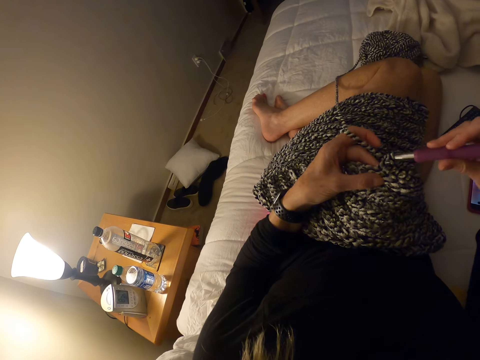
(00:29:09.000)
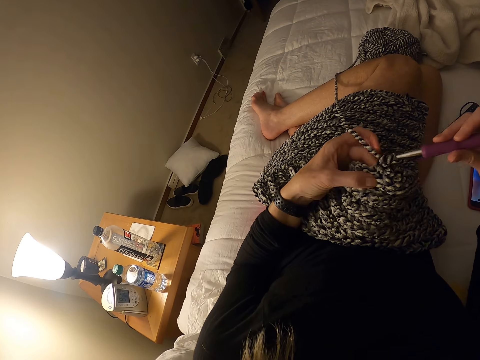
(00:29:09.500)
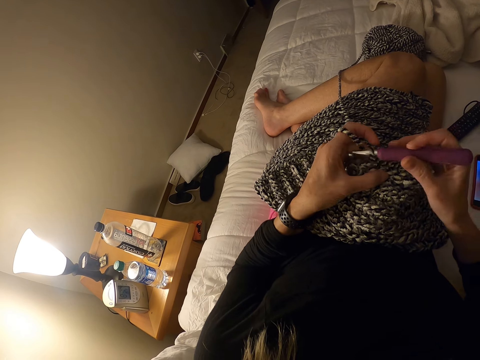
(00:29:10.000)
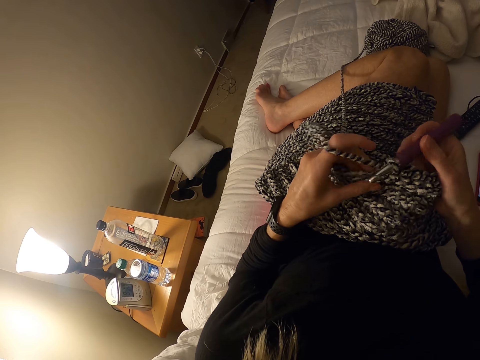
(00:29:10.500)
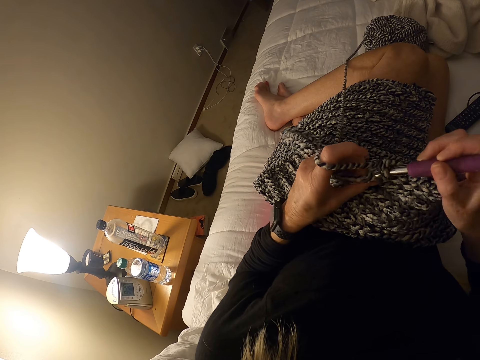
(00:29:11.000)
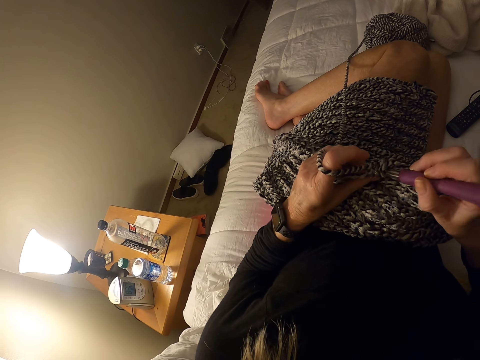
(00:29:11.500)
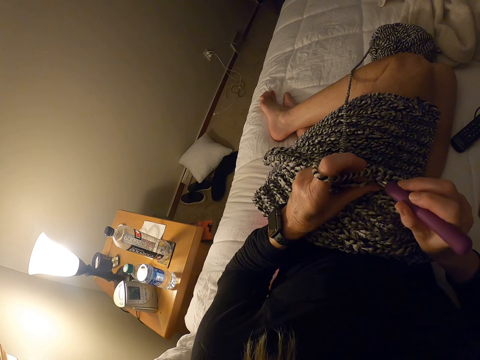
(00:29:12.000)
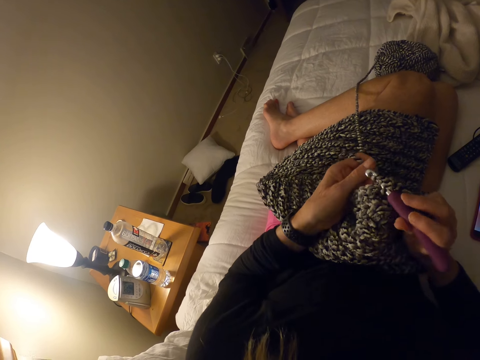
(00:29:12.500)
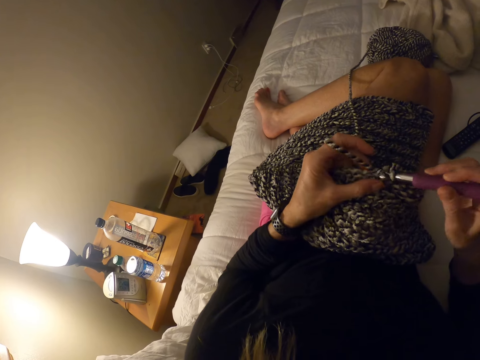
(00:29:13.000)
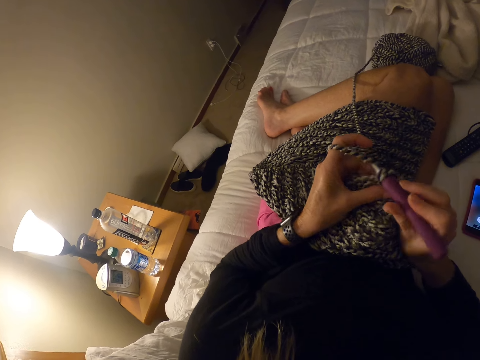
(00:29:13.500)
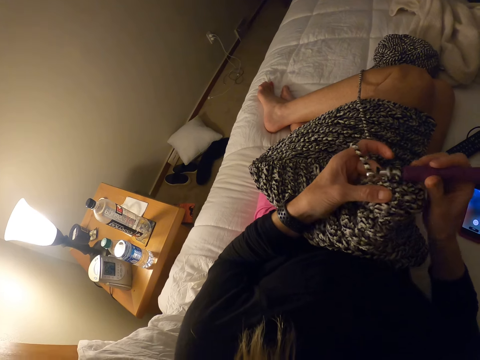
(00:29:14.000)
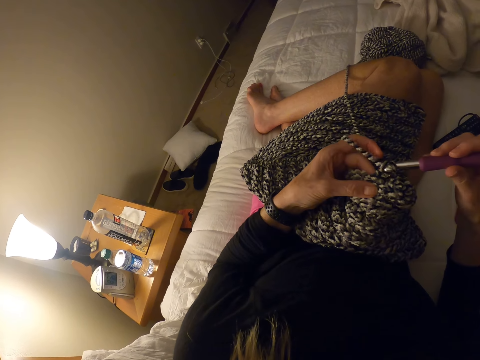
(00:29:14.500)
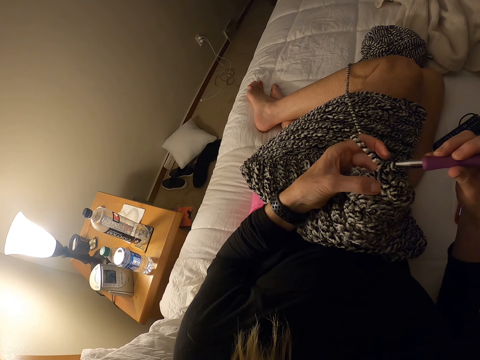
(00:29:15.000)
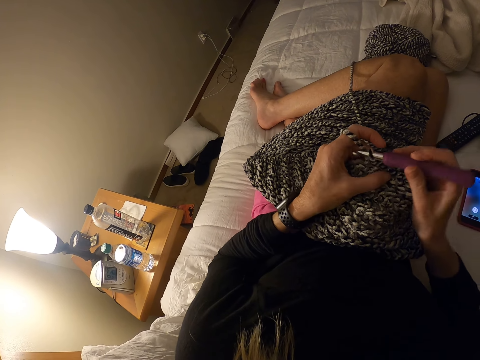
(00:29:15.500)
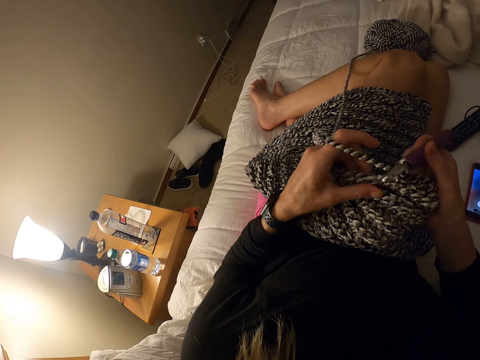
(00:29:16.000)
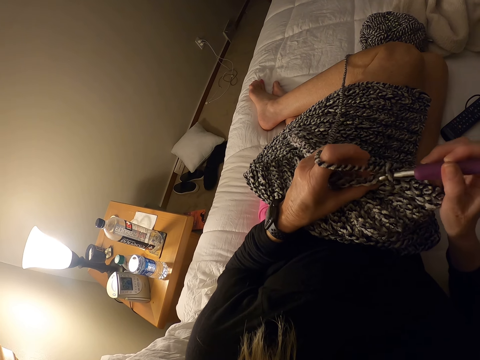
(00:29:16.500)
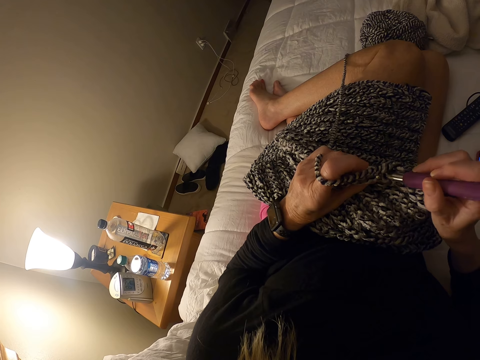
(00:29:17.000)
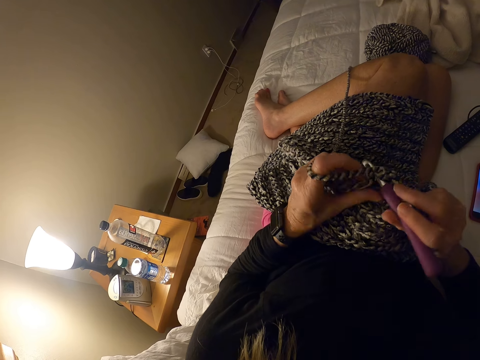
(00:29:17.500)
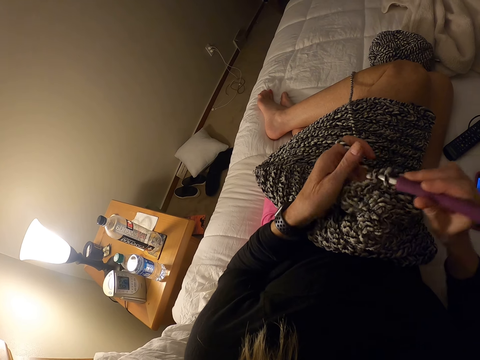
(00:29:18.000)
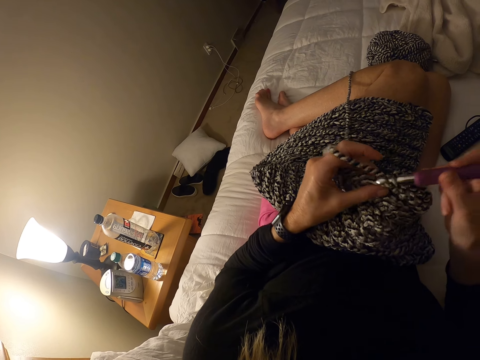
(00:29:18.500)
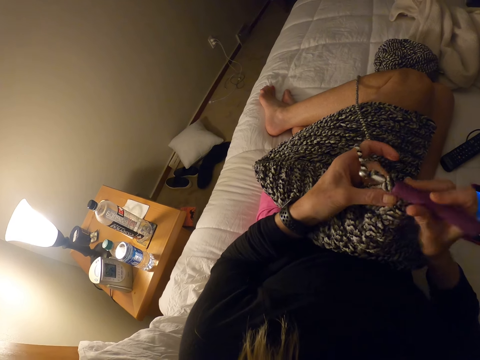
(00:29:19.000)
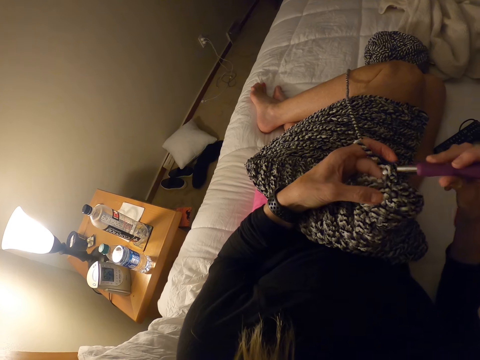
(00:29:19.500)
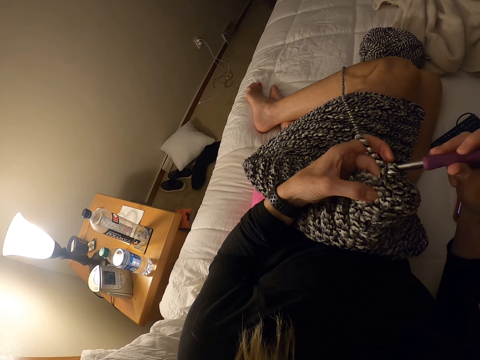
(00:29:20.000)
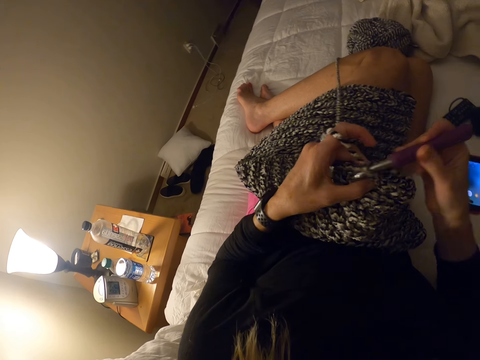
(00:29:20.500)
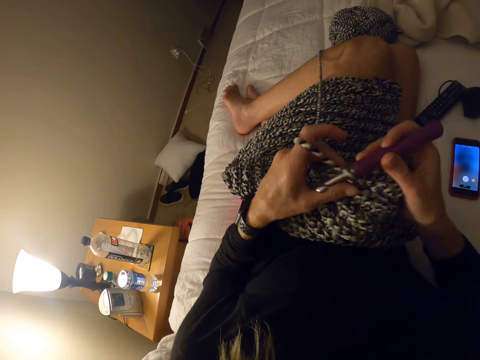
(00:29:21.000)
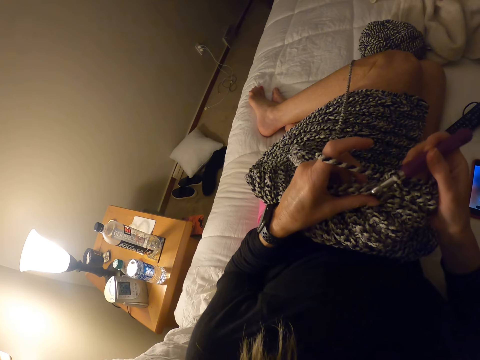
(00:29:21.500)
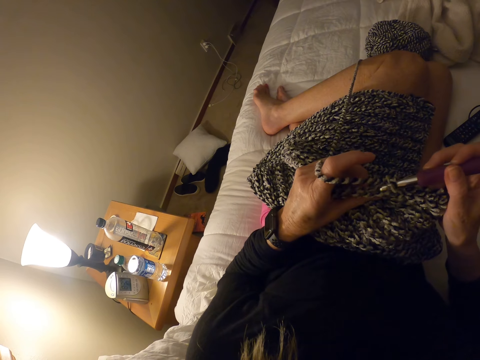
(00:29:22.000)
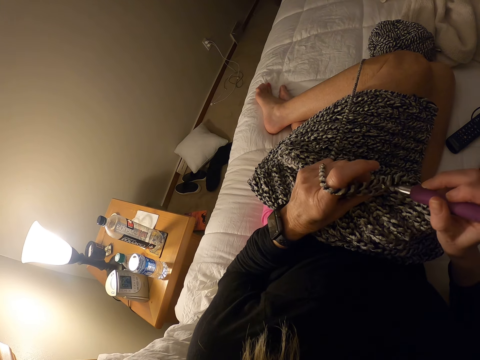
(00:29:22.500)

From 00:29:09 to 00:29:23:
The camera wearer adjusts a piece of knitted fabric on a lap. They knit the piece of fabric with a knitting needle.

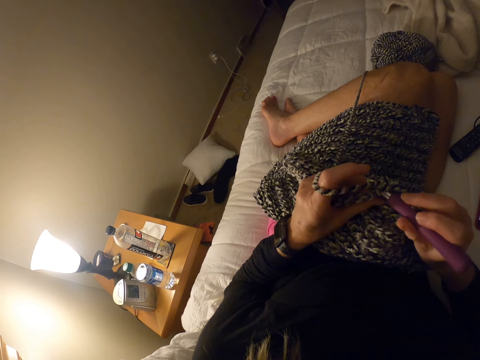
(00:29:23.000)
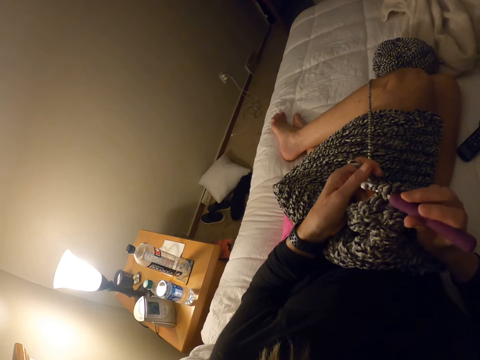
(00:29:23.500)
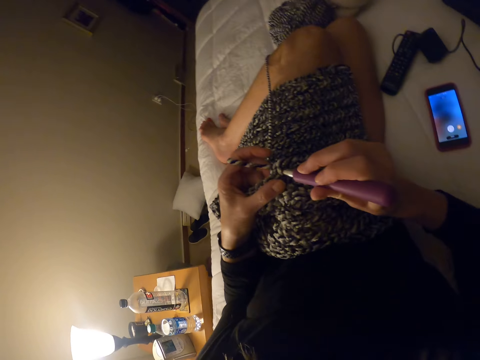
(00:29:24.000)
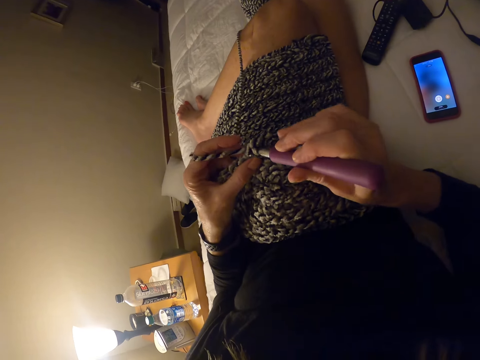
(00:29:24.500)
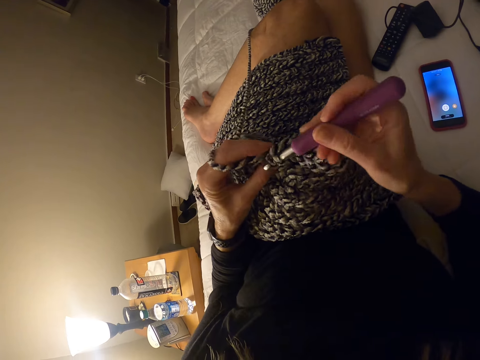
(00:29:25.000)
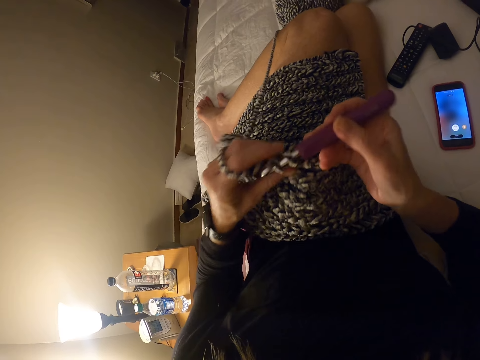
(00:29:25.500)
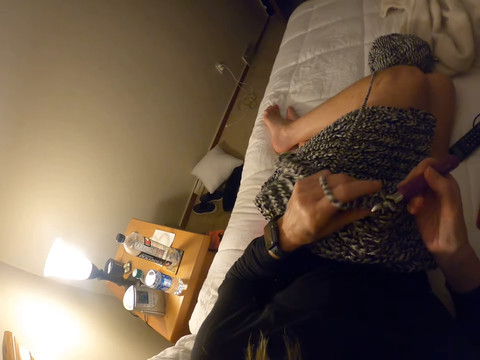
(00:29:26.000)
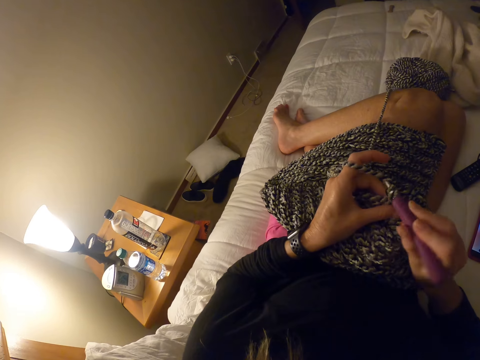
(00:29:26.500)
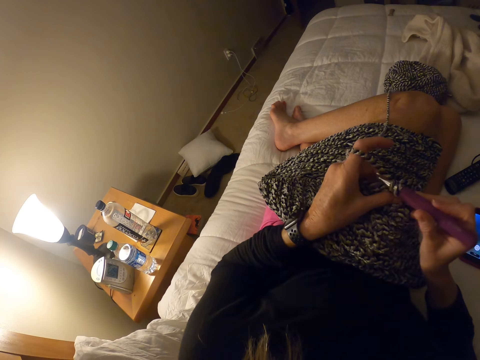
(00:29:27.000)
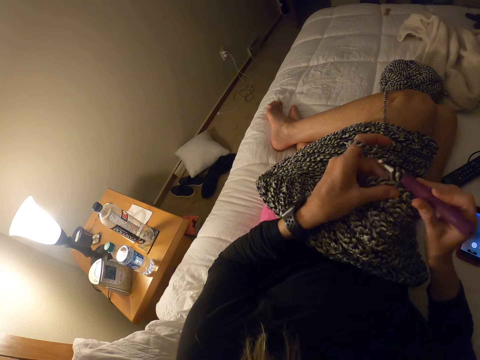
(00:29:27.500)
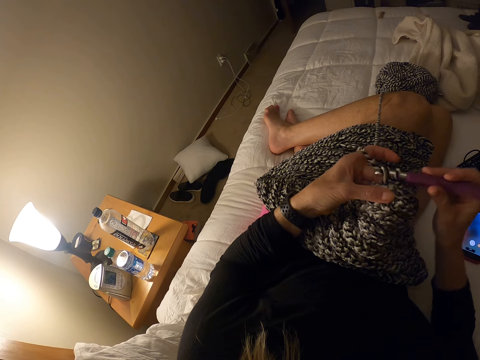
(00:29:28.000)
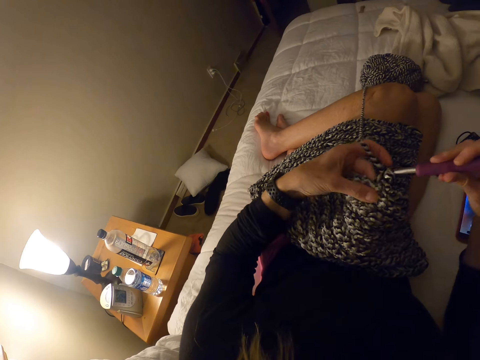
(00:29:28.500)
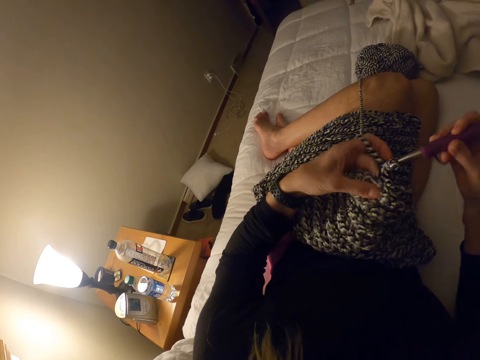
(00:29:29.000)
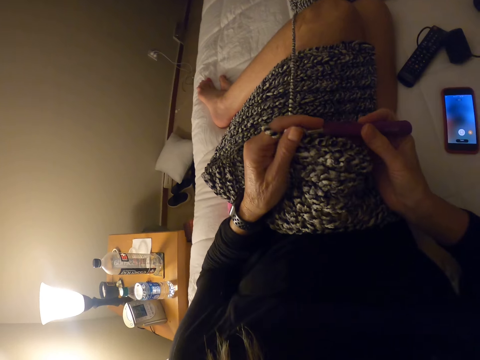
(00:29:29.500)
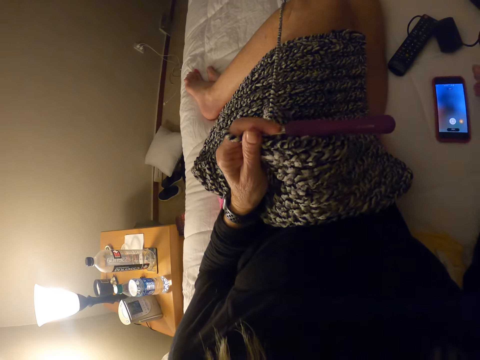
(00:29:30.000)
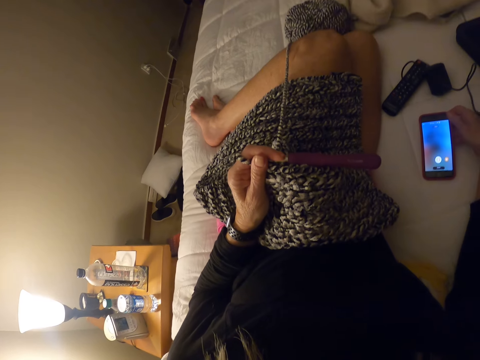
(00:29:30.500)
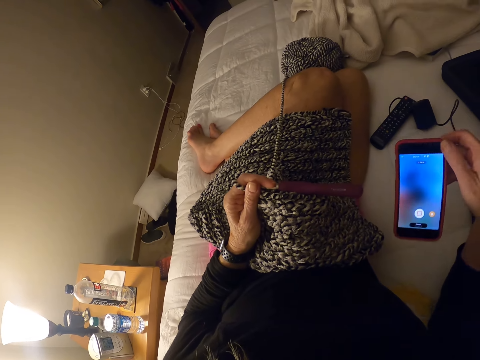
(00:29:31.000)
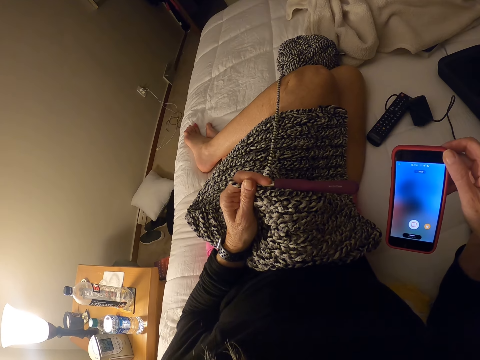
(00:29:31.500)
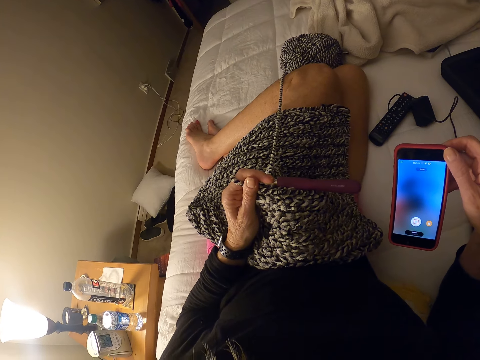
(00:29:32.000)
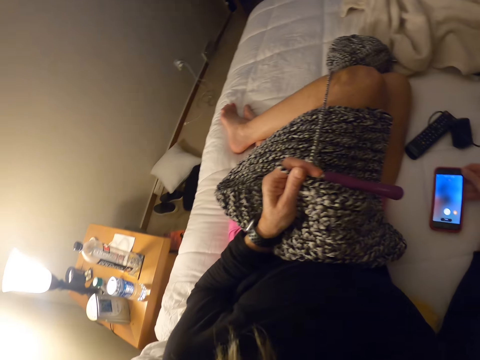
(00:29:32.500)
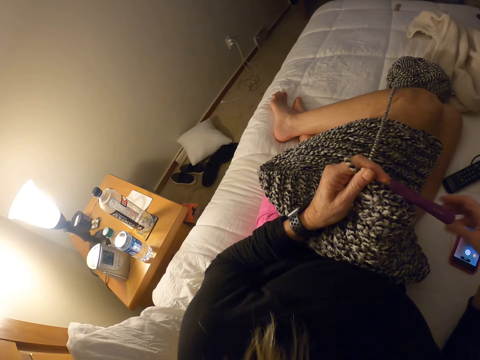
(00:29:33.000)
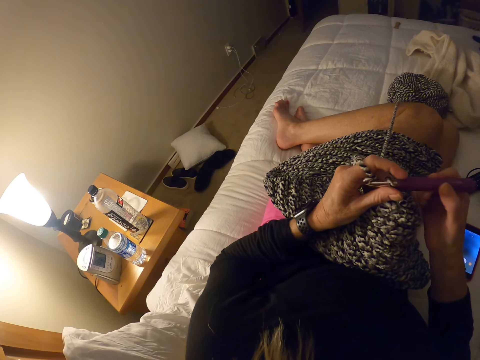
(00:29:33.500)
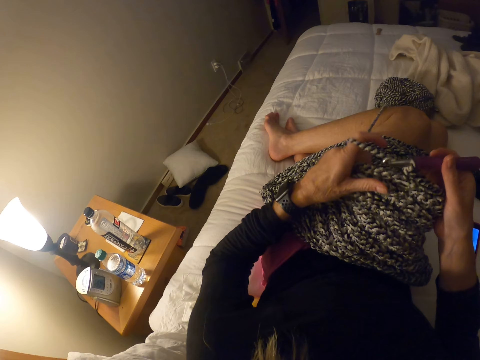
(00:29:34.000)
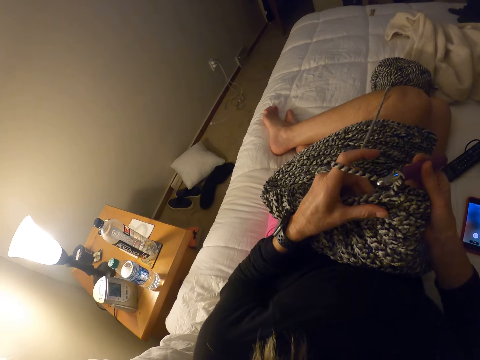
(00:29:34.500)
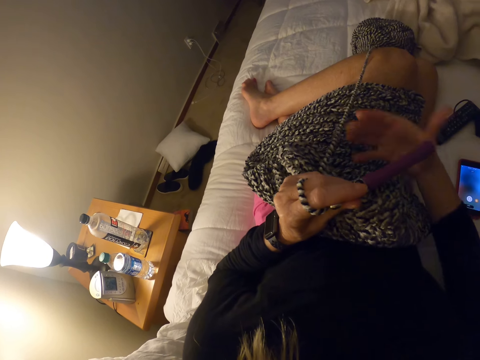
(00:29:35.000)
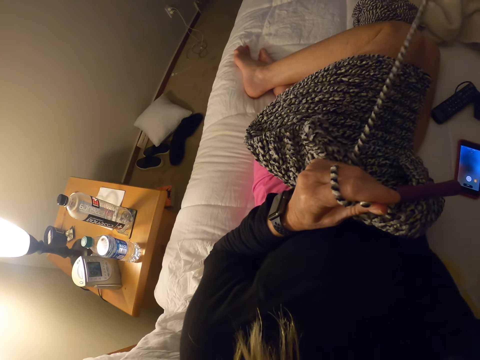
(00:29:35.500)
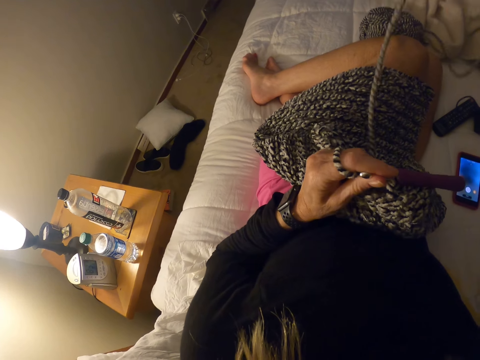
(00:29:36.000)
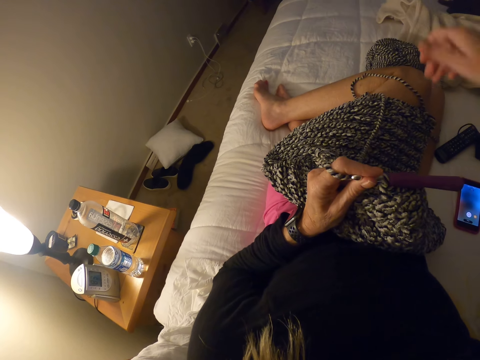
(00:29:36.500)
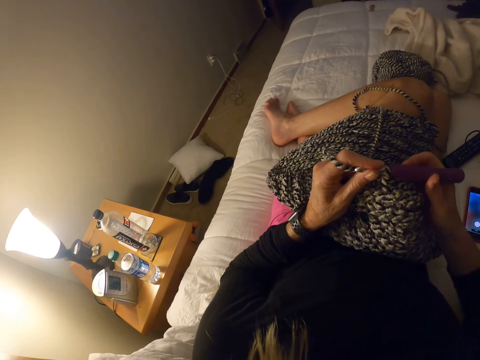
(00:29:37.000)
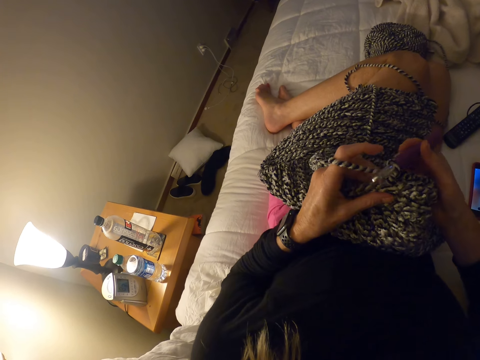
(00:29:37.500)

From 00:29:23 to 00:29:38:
The camera wearer adjusts a piece of knitted fabric on a lap. She knits the piece of fabric with a knitting needle. She picks up a phone on the bed with her right hand. She holds the phone with hands. She puts down the phone on the bed. She crochets the yarn with the crochet hook. She adjusts the piece of knitted fabric on the lap. She adjusts the yarn with her right hand. She pulls up a knitting thread from the piece of knitted fabric.
